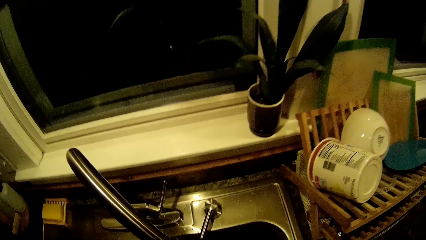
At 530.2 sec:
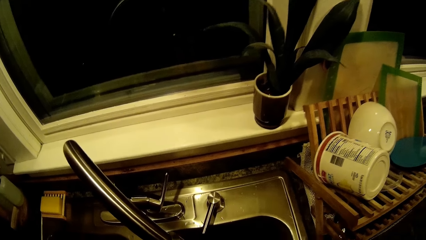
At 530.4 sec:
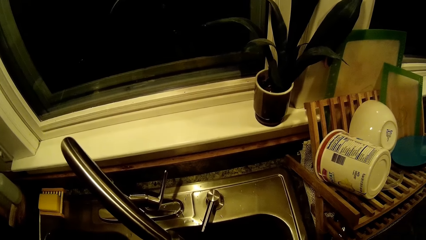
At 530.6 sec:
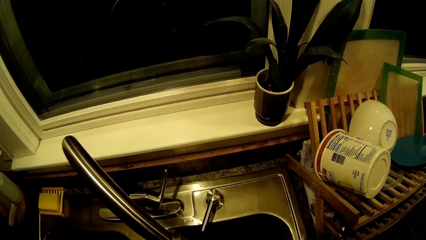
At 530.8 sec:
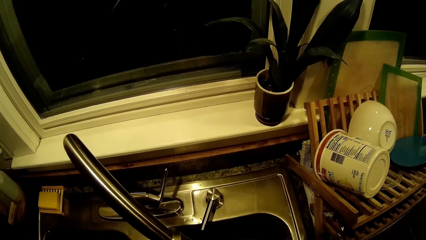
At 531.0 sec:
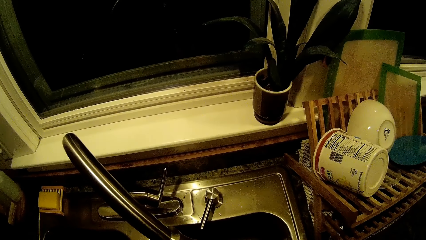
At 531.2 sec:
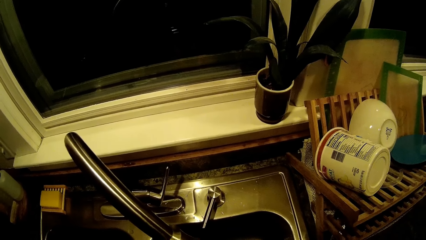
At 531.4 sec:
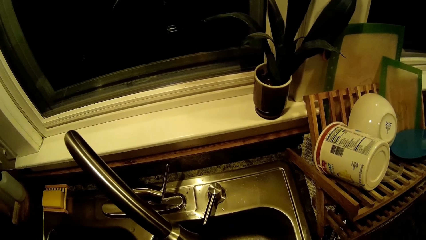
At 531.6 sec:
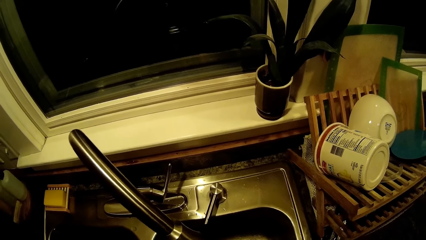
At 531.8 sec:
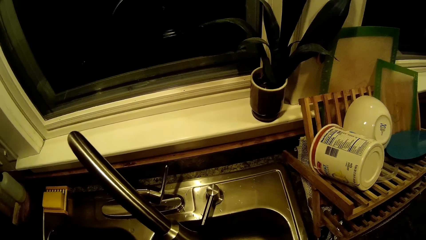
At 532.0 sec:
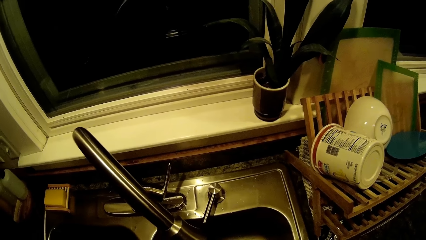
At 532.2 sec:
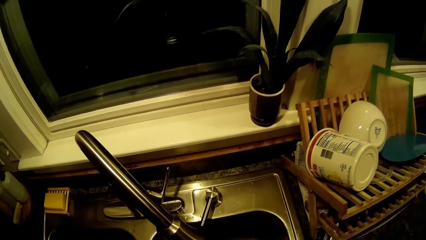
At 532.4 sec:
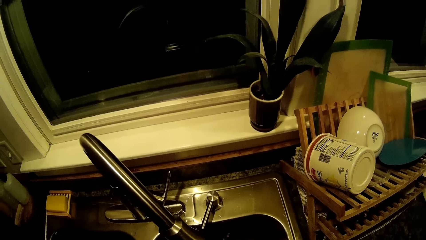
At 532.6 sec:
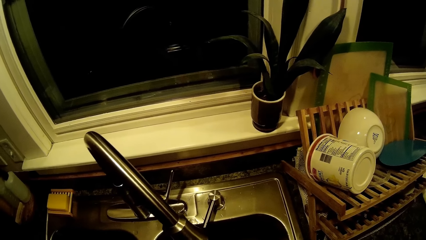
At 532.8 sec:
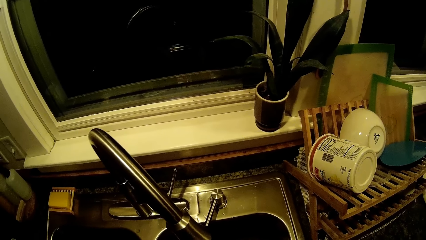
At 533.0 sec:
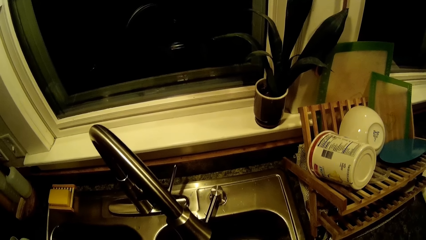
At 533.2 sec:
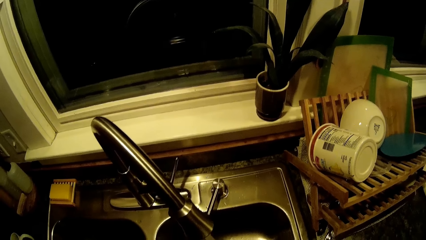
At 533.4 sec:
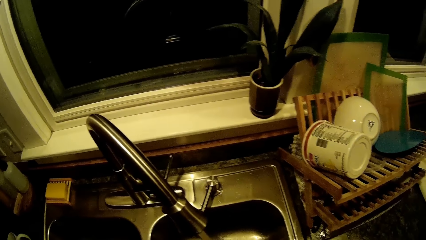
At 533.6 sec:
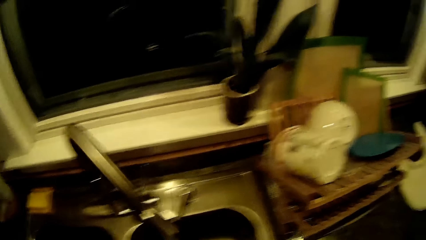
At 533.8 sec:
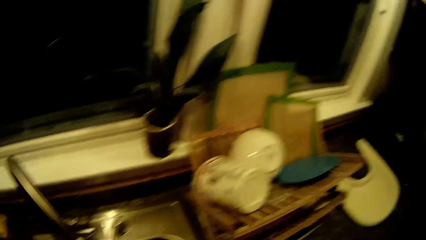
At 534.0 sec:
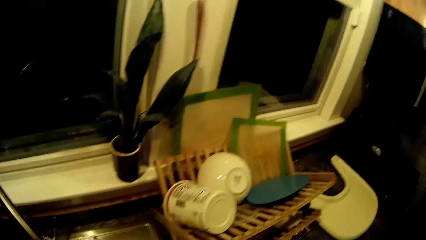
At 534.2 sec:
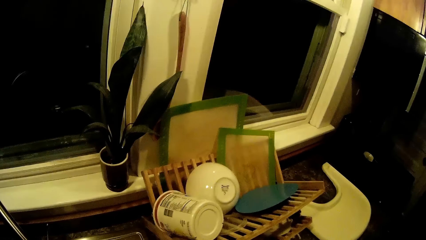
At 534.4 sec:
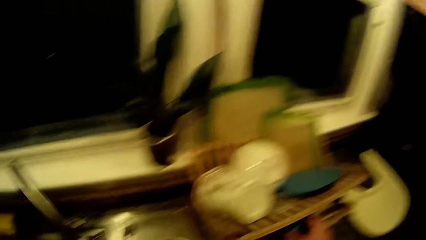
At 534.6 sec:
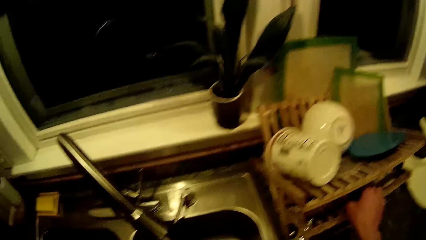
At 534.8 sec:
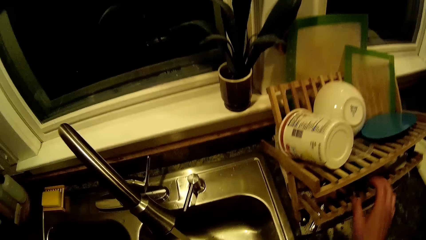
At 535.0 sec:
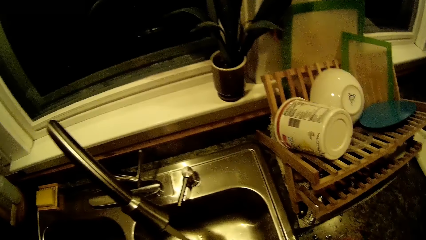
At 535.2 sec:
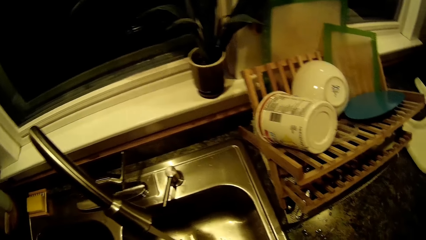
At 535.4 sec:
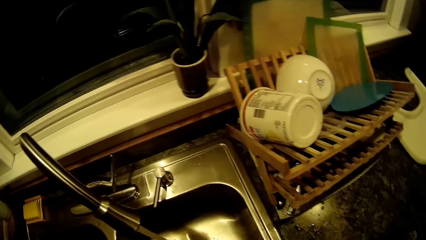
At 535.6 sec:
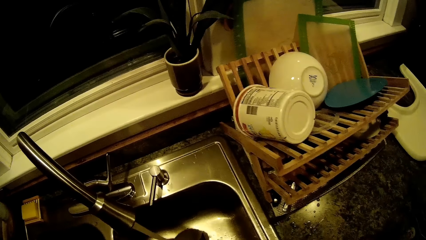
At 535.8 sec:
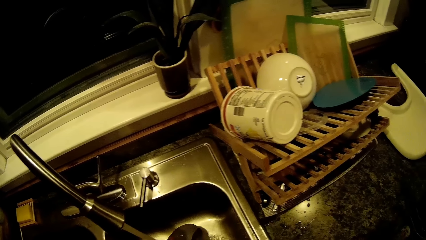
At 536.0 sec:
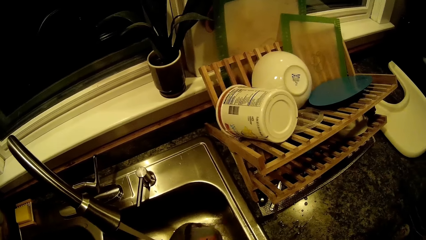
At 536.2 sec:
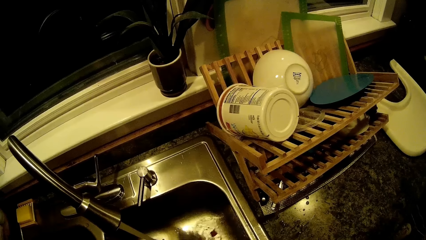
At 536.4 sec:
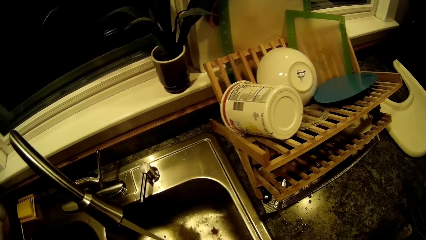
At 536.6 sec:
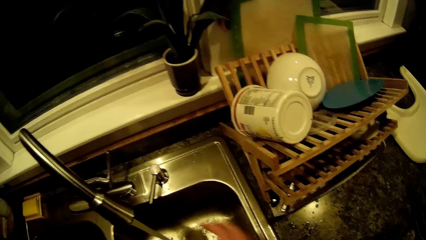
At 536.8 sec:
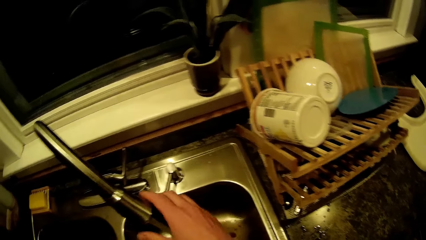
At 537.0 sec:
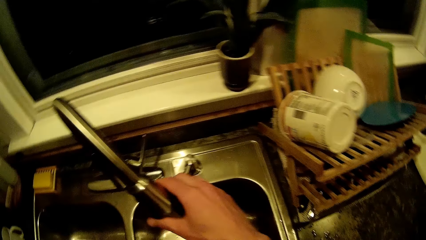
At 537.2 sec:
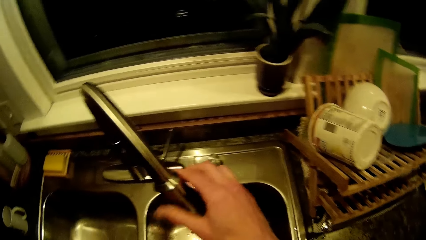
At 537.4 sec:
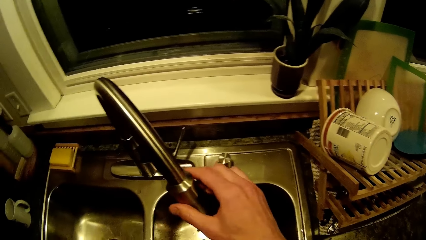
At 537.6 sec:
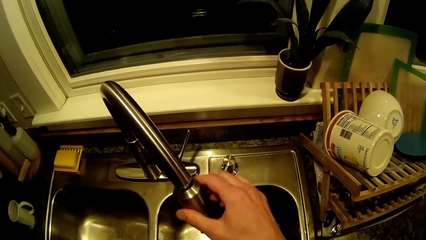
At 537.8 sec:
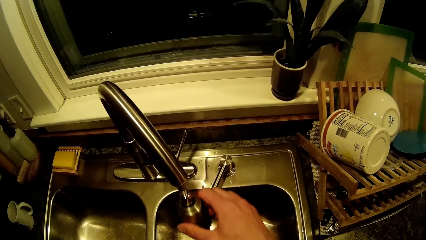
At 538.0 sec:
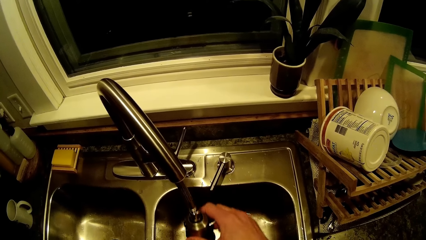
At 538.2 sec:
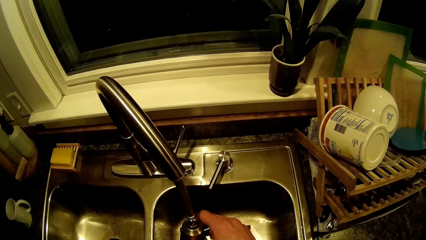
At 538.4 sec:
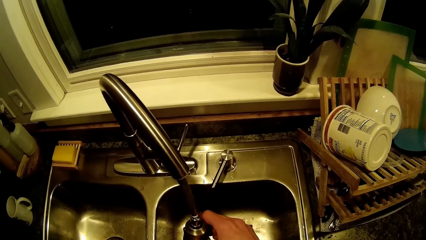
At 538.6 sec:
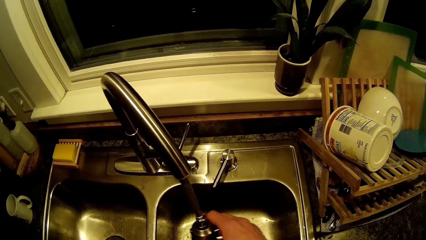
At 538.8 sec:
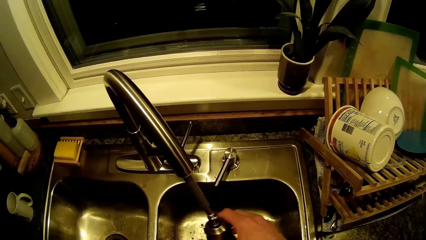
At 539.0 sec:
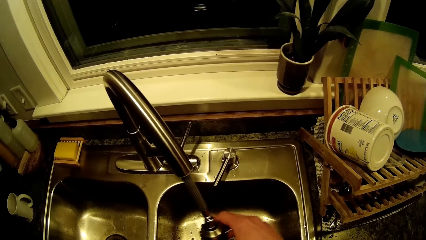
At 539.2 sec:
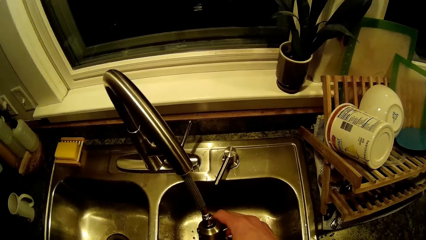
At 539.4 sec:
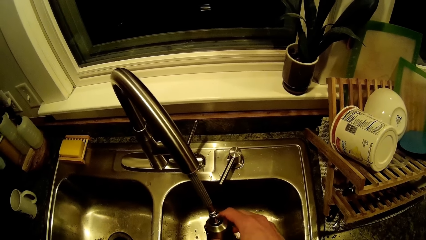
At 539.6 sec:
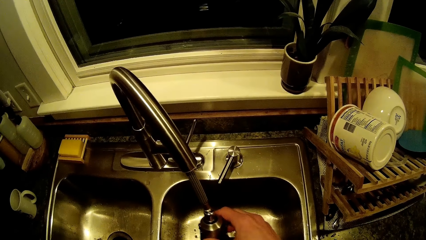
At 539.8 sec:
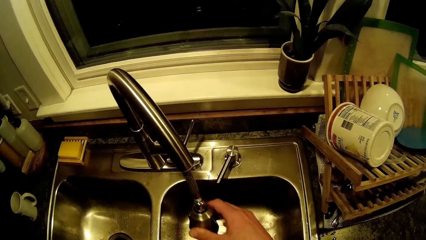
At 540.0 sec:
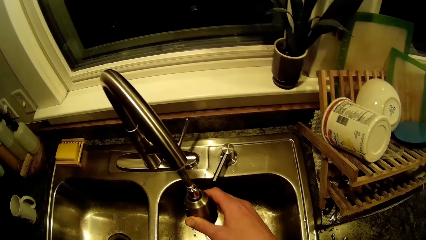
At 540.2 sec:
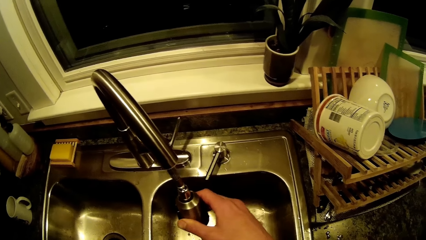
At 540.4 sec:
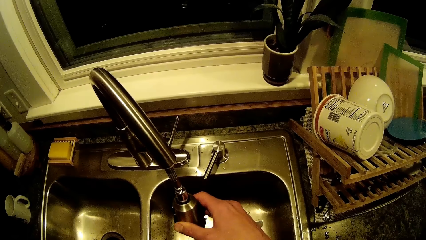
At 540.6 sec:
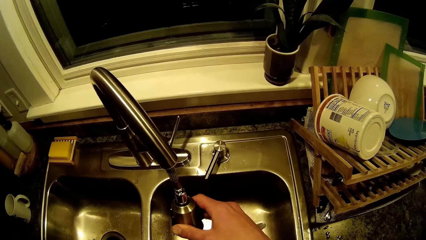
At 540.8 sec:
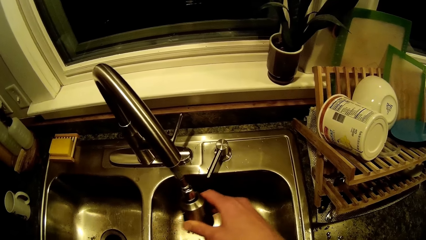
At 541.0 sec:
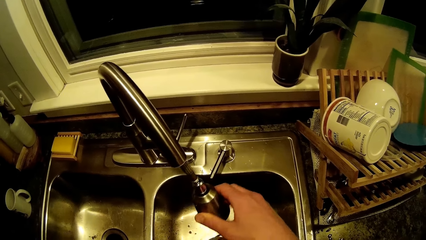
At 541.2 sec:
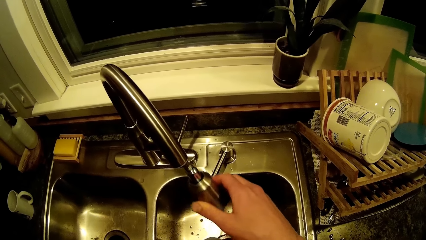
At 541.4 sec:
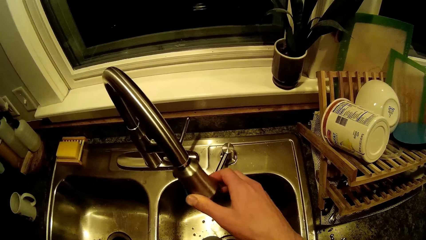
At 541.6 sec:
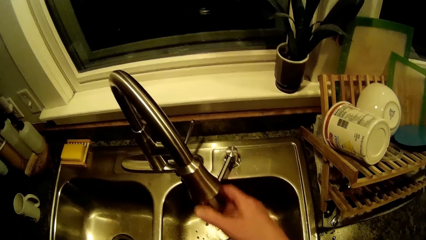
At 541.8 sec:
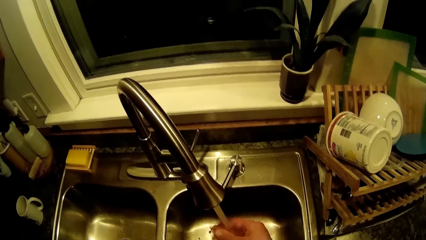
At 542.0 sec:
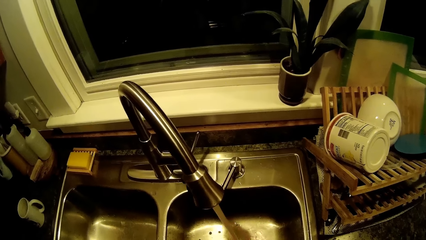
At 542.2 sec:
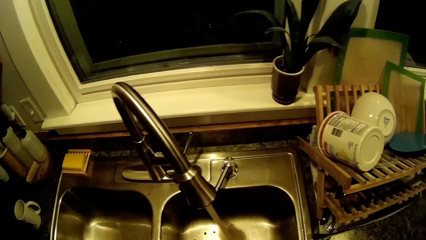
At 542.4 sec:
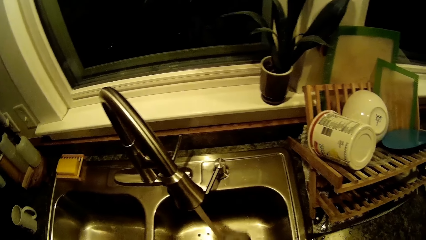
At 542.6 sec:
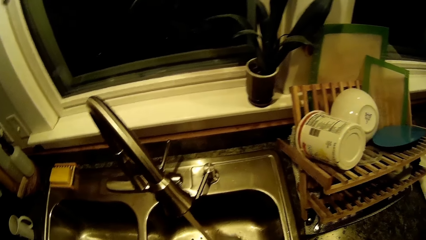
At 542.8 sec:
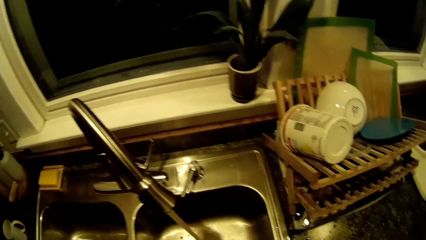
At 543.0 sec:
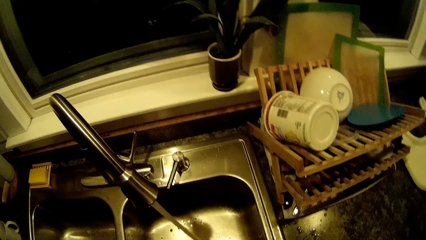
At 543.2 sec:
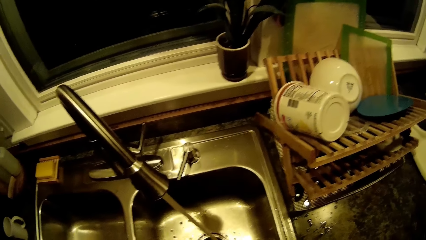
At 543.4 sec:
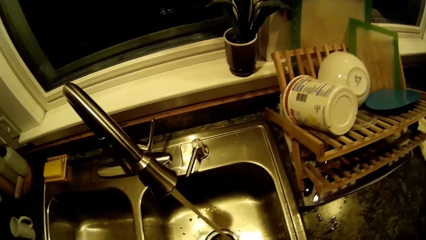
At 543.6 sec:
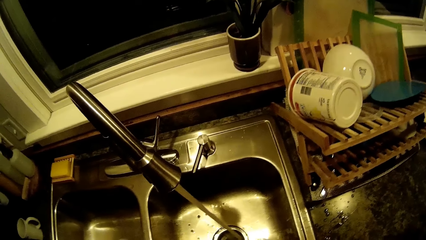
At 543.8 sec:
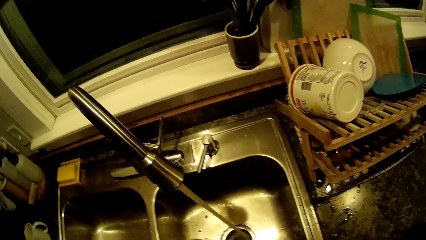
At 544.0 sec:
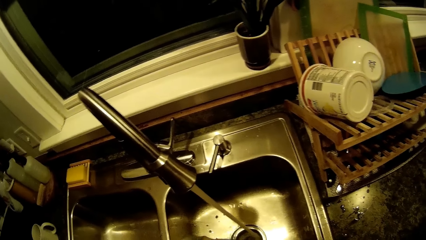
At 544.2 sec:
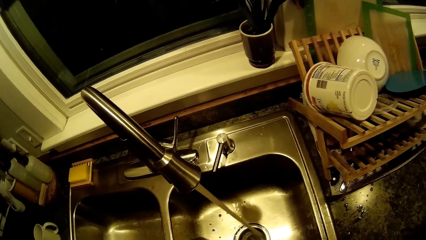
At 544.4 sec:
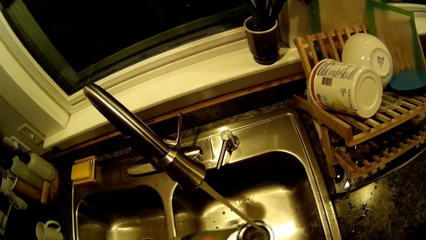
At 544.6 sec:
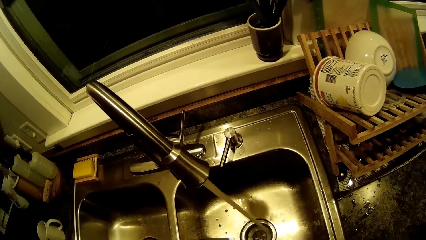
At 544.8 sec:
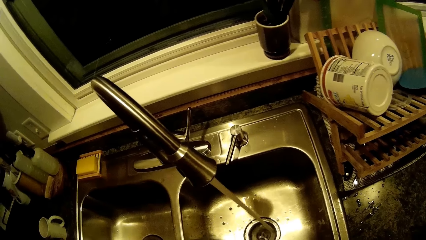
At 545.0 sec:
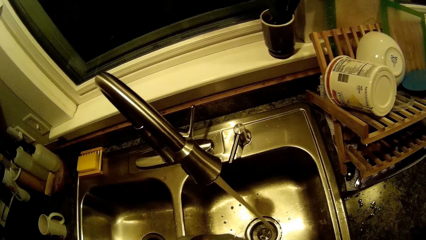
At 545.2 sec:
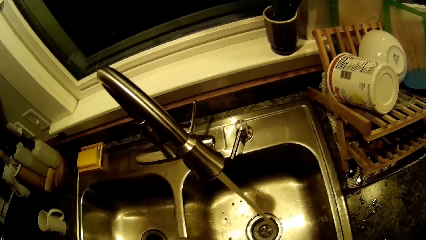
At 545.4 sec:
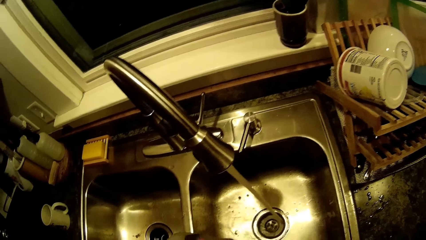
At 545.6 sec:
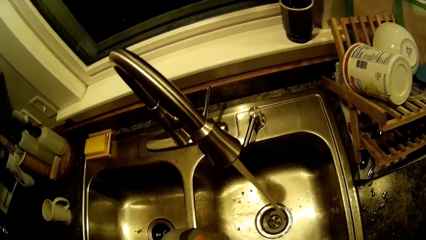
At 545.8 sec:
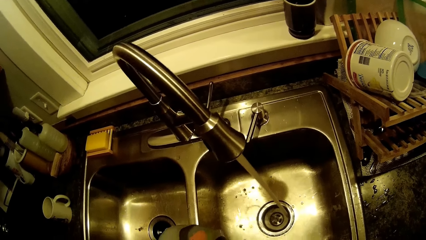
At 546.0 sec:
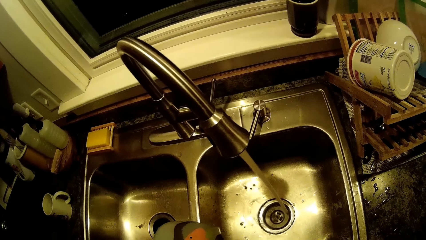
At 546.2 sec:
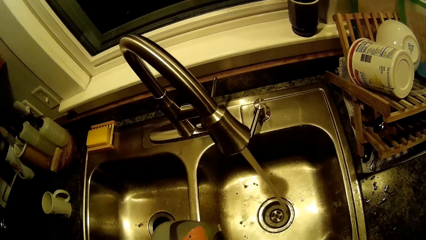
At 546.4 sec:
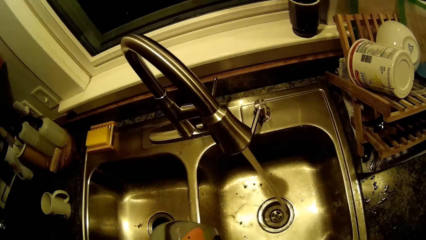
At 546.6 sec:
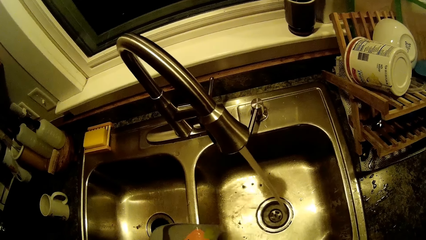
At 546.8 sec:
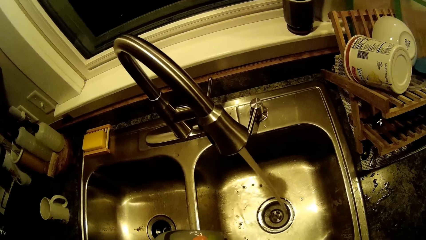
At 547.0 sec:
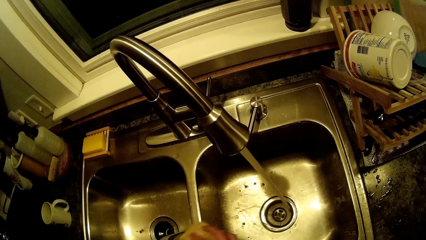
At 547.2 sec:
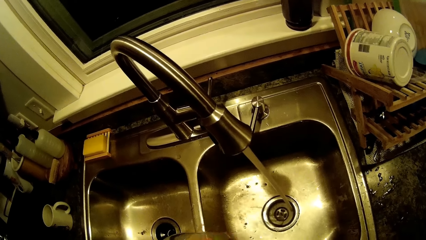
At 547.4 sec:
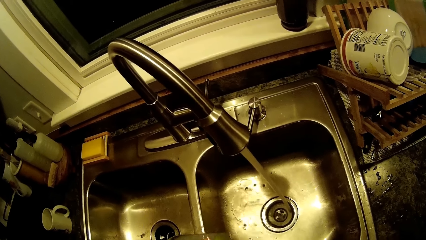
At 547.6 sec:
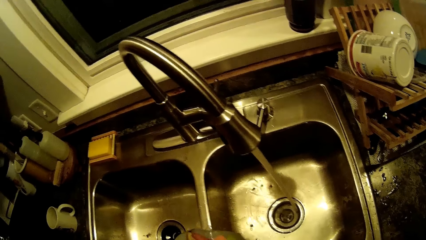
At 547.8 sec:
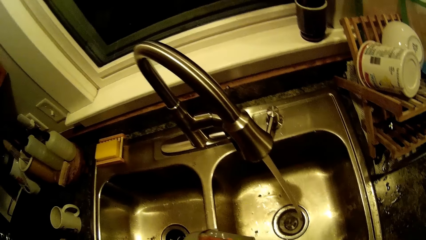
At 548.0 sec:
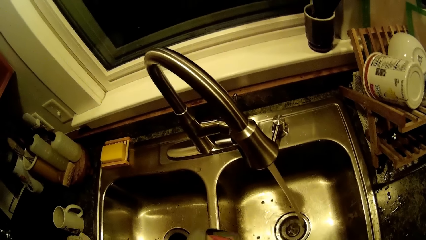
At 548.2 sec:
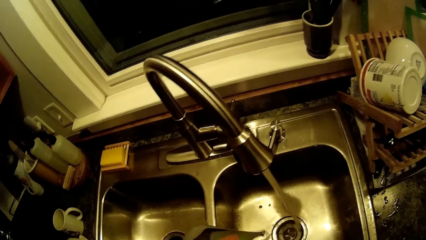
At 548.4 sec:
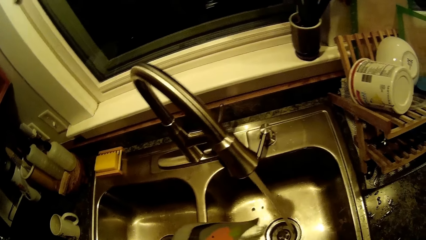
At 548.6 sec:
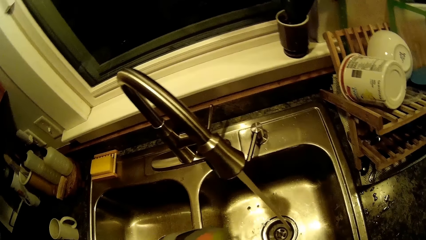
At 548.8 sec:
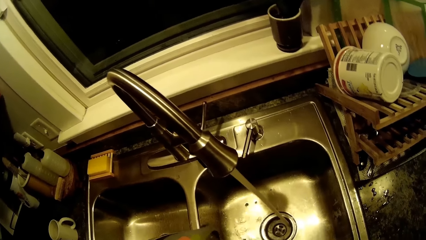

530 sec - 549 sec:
The camera wearer puts the mug in the dish rack. He rinses the sink. He adjusts the tap with his right hand. He holds the tap with the right hand. He rinses the sink.
